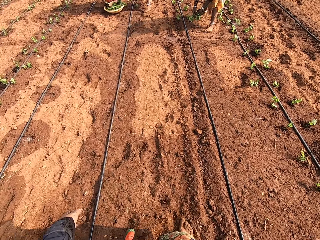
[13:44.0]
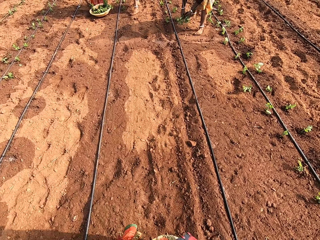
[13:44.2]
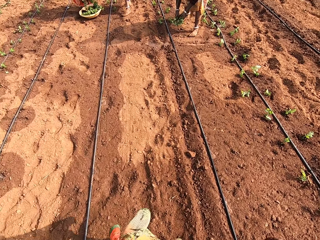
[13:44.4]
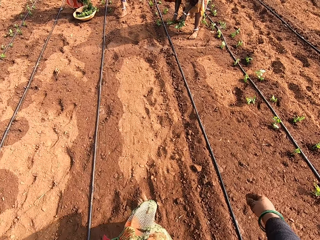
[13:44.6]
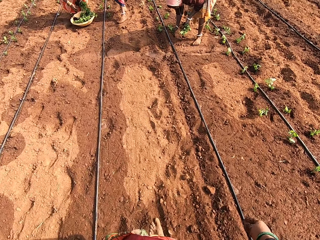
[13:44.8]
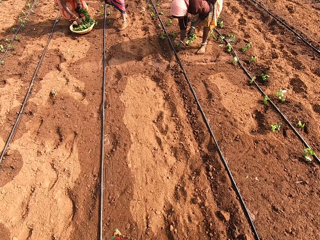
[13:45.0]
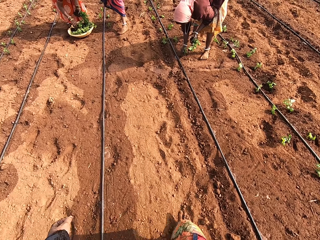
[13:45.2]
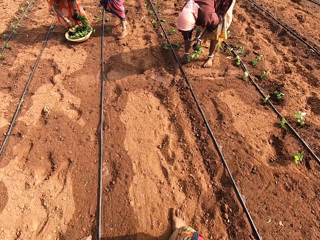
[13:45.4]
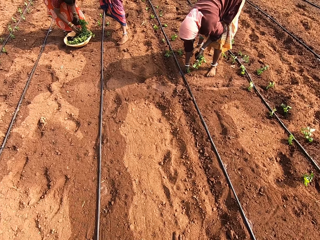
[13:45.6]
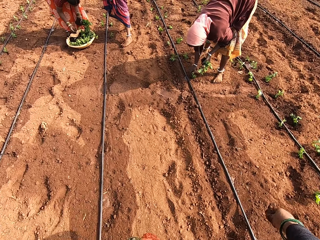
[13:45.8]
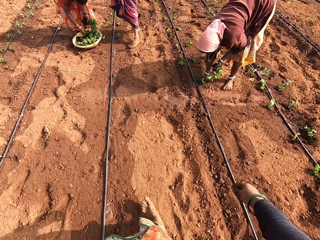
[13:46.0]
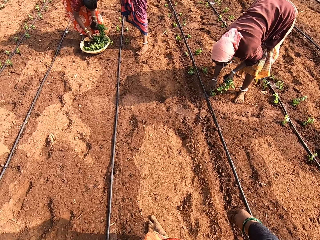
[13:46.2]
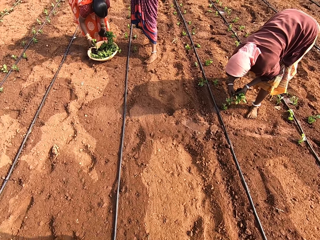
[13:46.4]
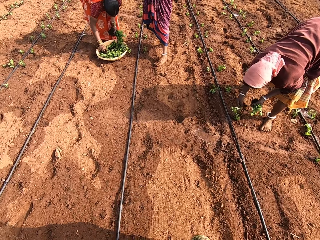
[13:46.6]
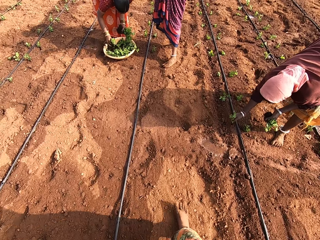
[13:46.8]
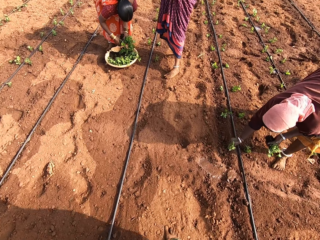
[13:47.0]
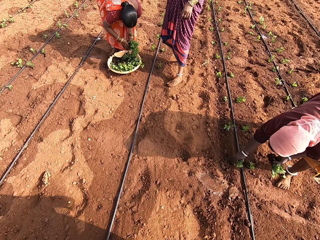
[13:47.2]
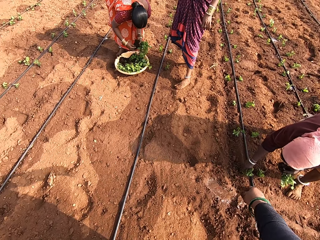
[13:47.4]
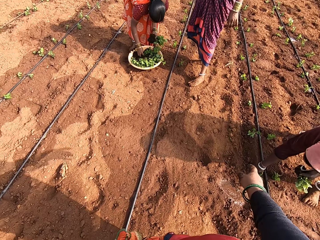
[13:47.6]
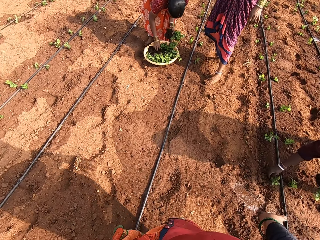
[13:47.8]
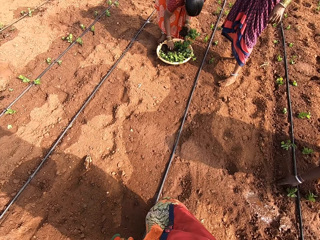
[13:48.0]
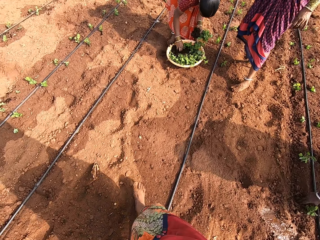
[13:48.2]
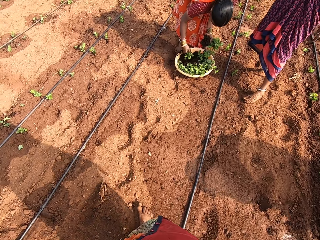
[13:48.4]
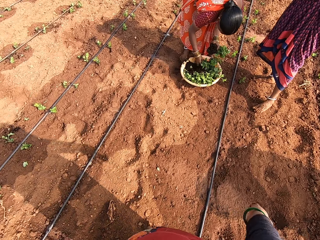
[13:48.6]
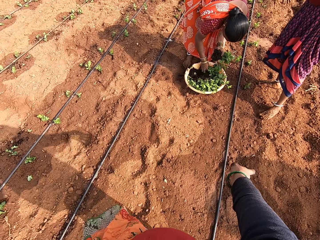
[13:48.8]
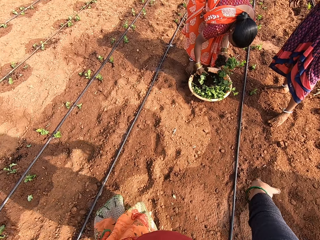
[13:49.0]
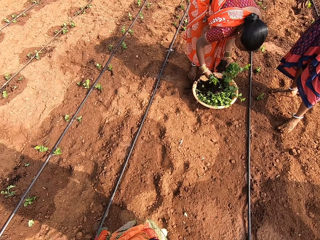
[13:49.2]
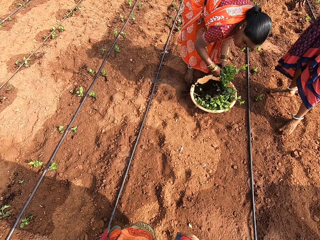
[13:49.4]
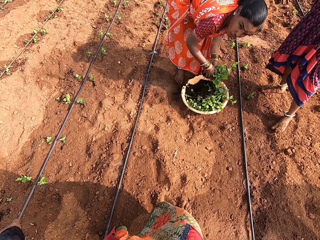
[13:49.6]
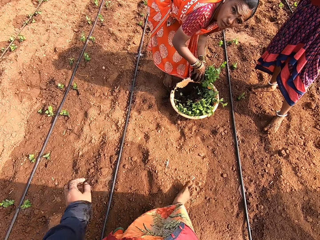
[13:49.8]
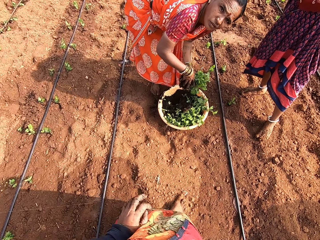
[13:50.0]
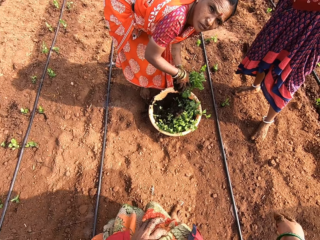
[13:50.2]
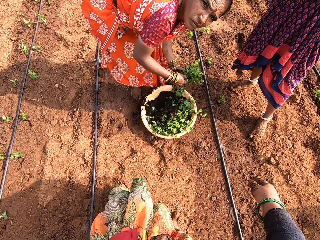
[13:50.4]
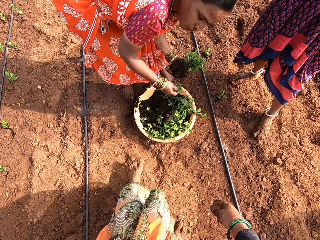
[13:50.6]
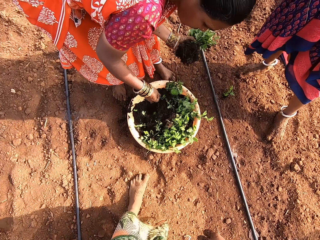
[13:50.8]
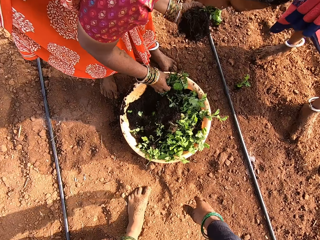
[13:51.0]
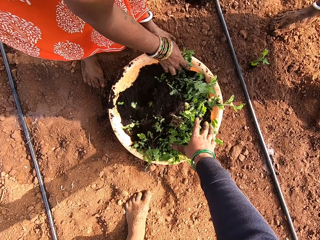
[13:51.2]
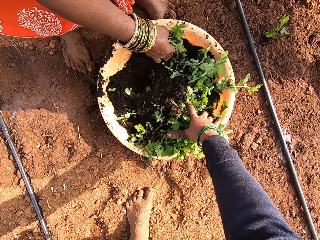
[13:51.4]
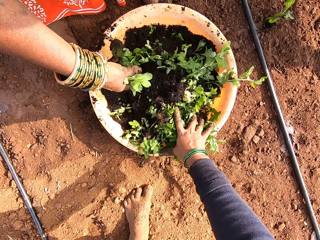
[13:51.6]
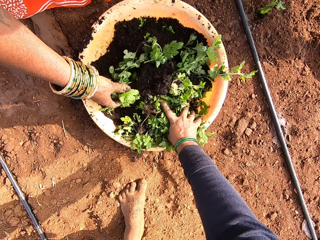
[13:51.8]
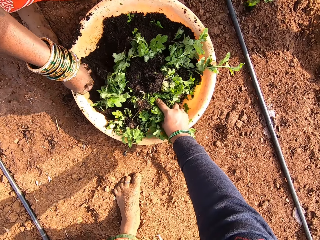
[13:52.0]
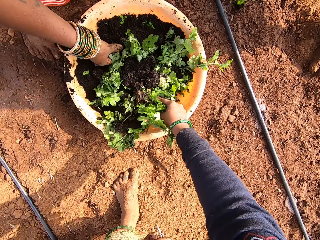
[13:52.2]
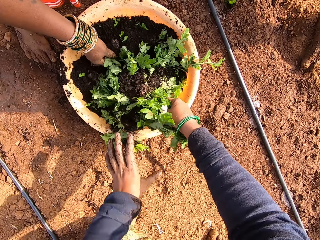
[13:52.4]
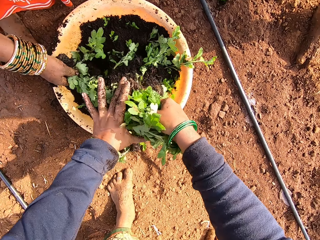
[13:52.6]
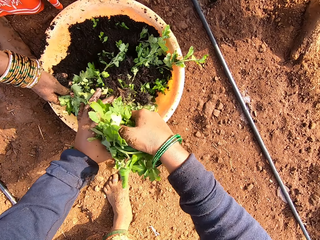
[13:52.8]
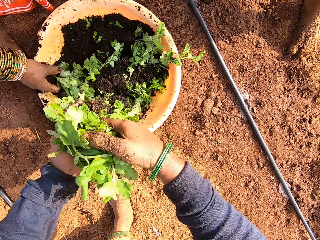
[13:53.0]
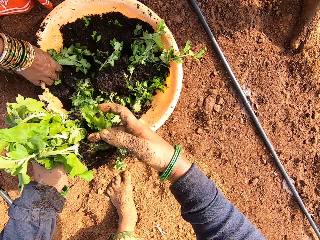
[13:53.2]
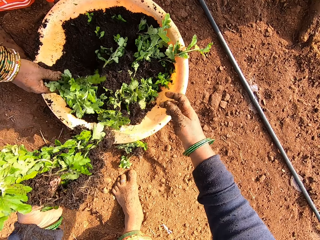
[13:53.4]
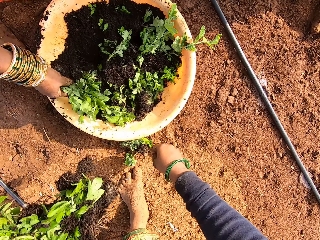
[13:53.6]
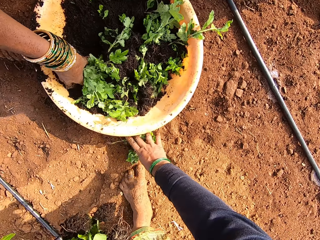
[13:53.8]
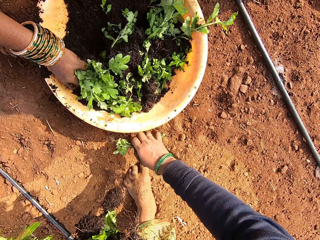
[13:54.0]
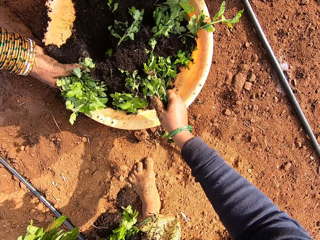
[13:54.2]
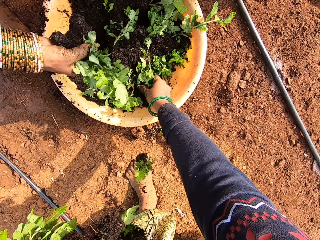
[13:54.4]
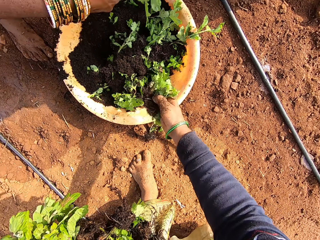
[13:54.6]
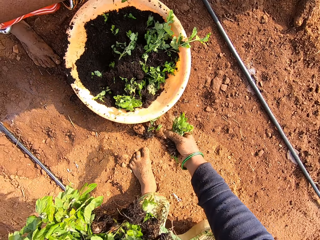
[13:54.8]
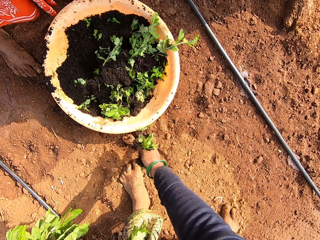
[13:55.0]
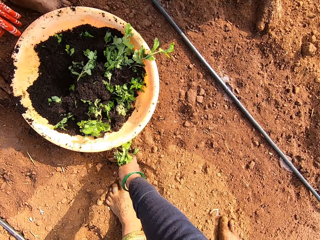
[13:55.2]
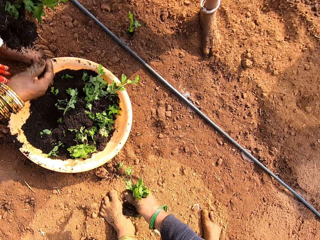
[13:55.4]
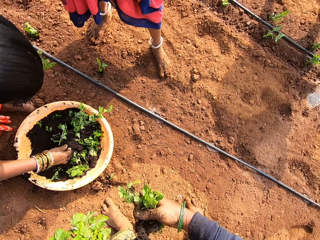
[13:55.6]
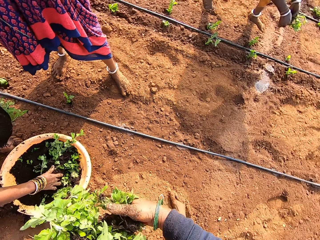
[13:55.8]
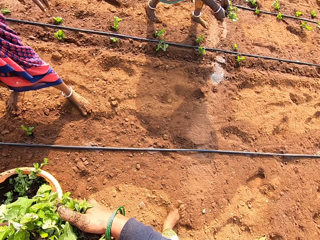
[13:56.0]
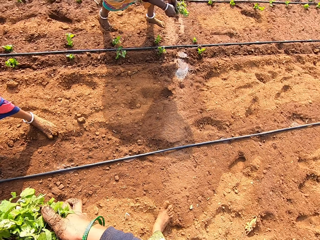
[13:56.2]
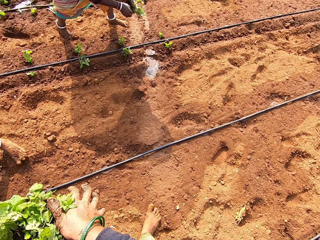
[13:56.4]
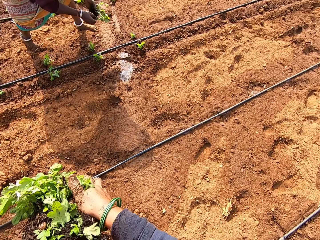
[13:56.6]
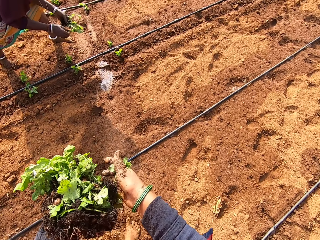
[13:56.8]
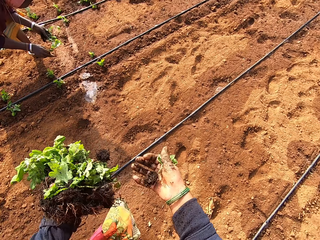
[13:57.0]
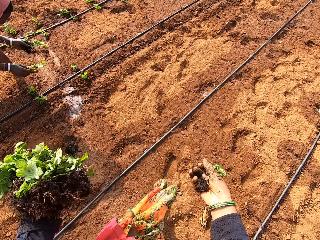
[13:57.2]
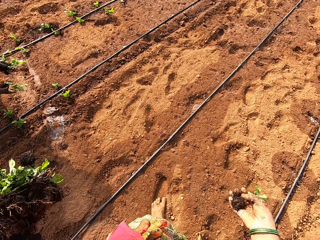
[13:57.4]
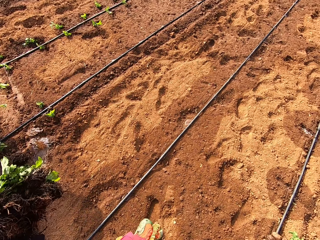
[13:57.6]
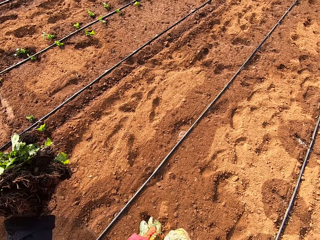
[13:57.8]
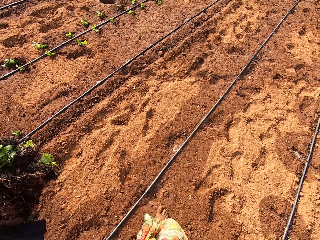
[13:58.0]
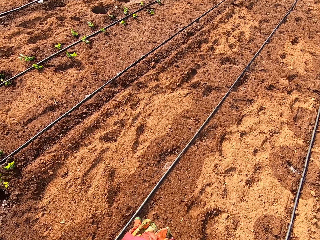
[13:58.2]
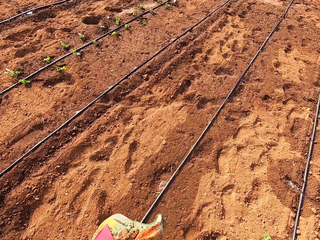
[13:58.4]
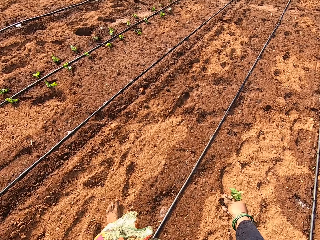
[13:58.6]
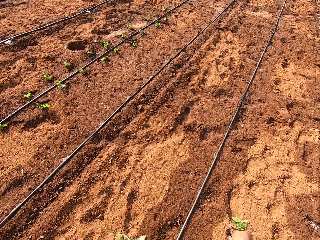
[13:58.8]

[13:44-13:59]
A woman takes a vegetable leaf from her left hand with her right hand. The woman plants the vegetable leaf on the ground with her right hand. The camera wearer dialogues with a person. Another woman picks some plants from the container on the floor with her right hand. A third woman picks a plant from her left hand with her right hand, and puts the plant into the soil with her right hand. The camera wearer walks towards three women. The third woman covers the plant on the floor with some soil with her right hand. The camera wearer interacts with the second woman. The second woman passes the plants from her right hand to her left hand. The second woman picks some plants from the container on the floor with her right hand. The camera wearer picks some plants from the container on the floor with her right hand. She passes the plants from her right hand to her left hand. The second woman picks some plants from the container on the floor with her right hand. The camera wearer picks a plant from the floor with her right hand, and picks some plants from the container on the floor with her right hand. The second woman passes the plants from her right hand to her left hand. The camera wearer picks a plant from the floor with her right hand. The second woman picks some plants from the container on the floor with her right hand. The camera wearer passes the plants from her right hand to her left hand. A fourth woman puts a plant into the soil with her right hand.

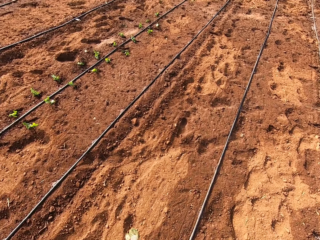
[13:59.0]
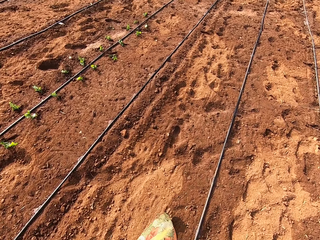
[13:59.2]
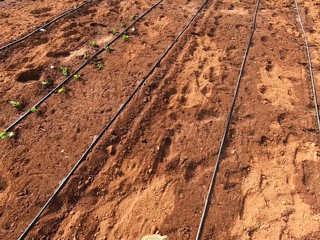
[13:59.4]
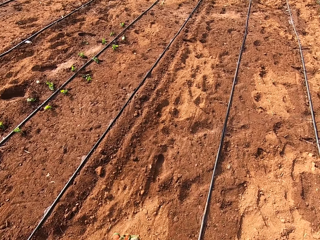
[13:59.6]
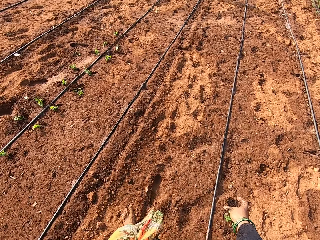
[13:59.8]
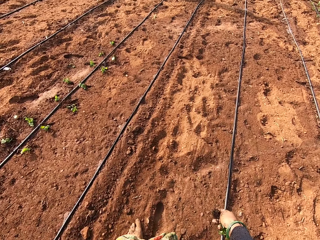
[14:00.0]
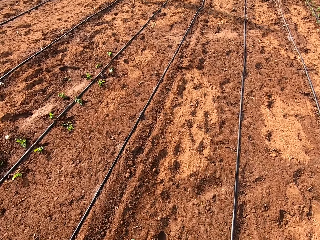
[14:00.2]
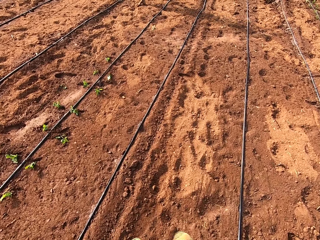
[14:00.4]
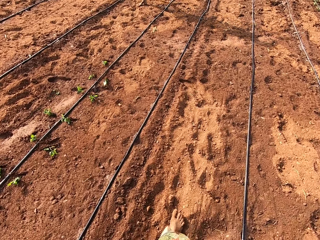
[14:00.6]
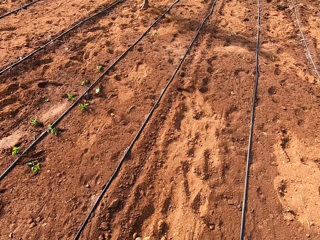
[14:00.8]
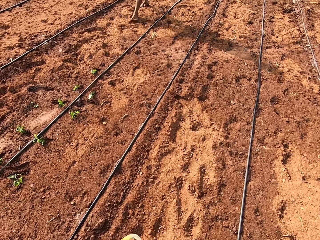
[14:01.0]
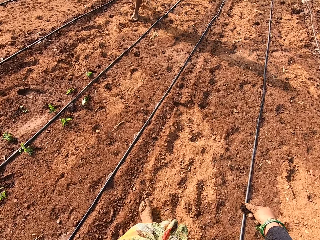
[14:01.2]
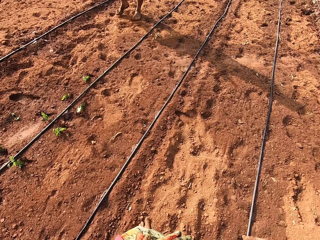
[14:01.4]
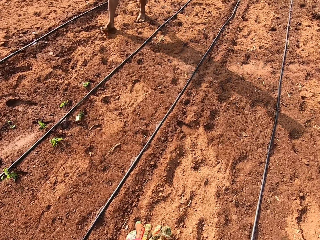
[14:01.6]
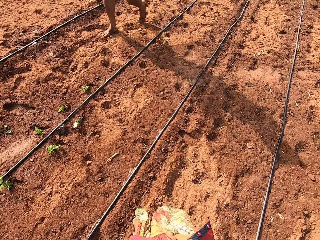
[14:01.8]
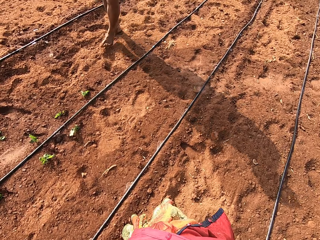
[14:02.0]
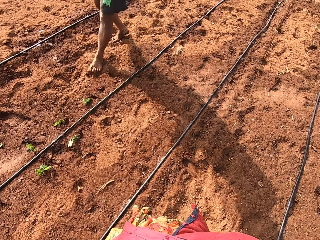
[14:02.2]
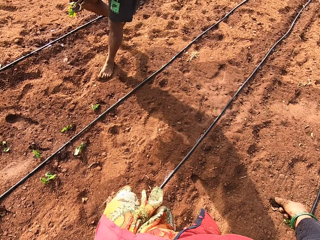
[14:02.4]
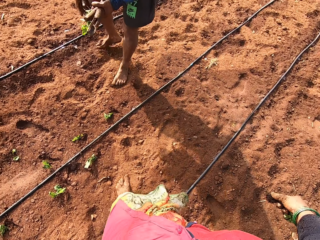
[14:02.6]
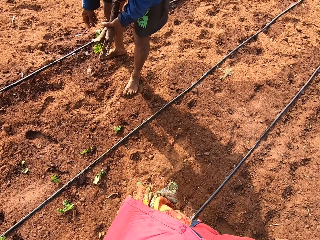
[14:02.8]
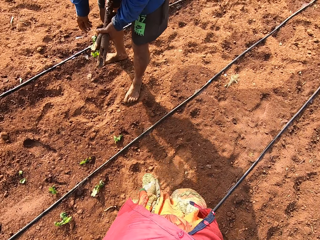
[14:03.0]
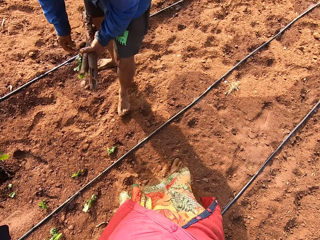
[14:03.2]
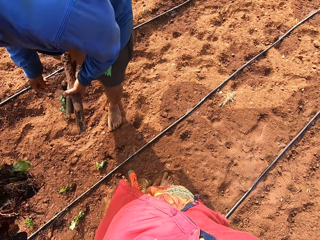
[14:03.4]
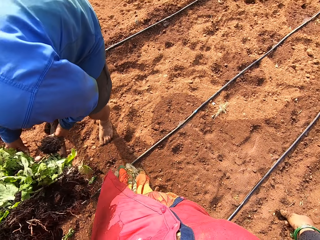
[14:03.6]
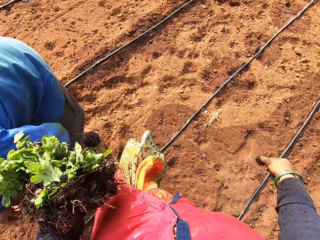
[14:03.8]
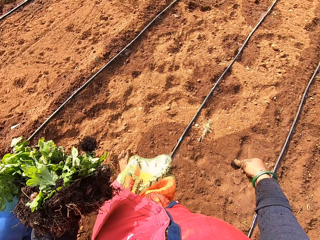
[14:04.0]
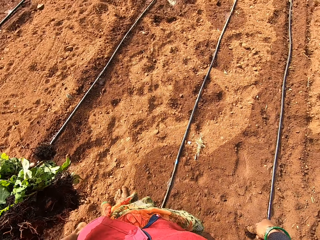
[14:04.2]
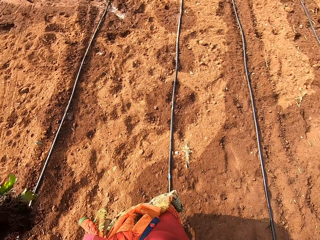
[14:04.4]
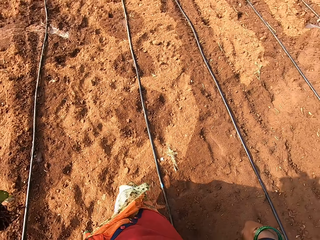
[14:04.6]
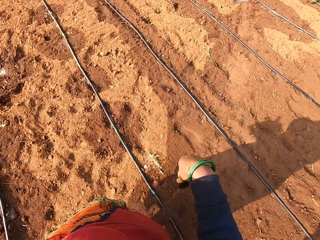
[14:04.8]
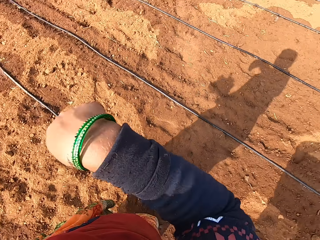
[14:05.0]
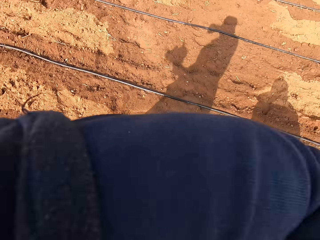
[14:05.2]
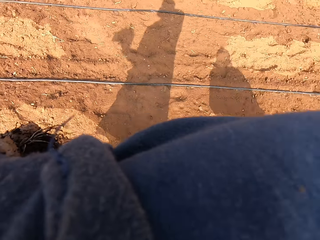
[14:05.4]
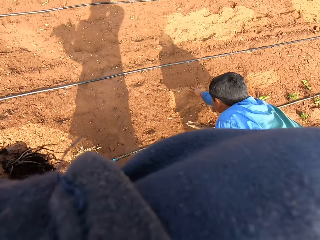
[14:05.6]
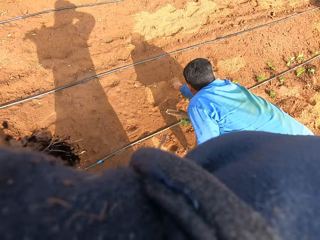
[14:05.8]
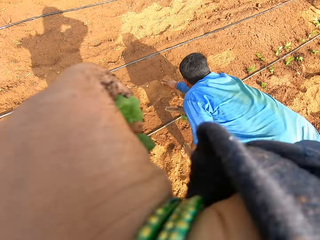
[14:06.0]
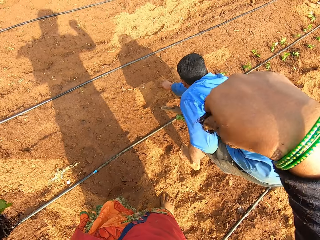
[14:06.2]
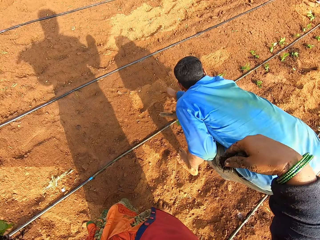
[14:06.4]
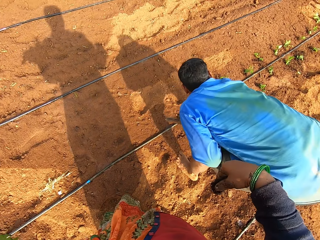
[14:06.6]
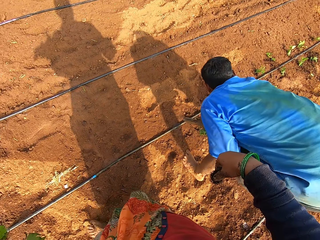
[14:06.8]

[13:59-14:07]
A man picks a stone from the floor with his right hand. The camera wearer wipes her face with her right hand.
